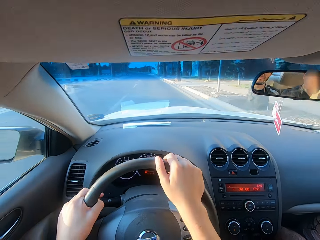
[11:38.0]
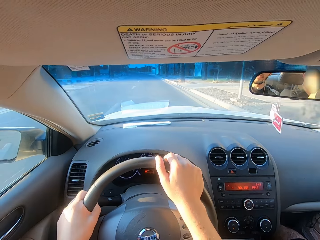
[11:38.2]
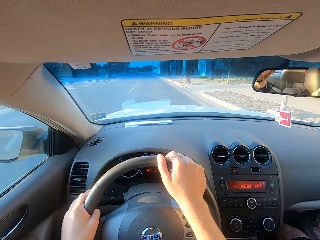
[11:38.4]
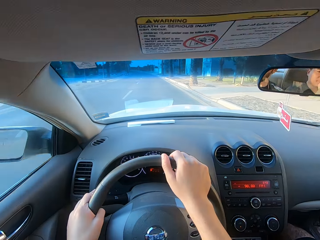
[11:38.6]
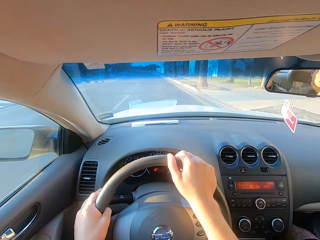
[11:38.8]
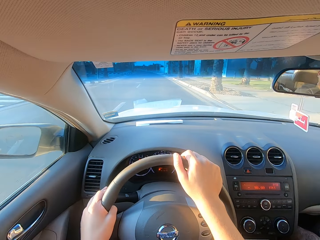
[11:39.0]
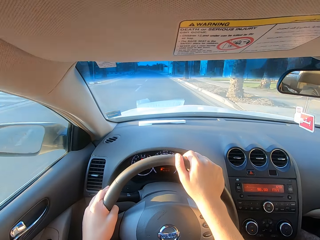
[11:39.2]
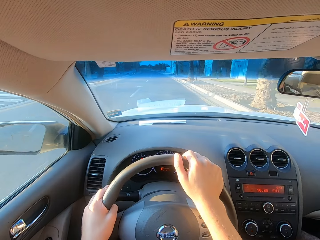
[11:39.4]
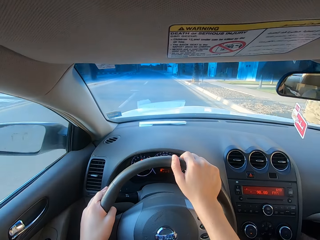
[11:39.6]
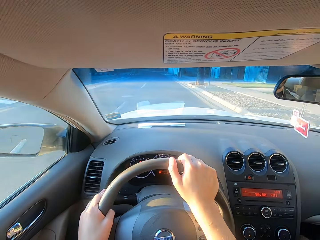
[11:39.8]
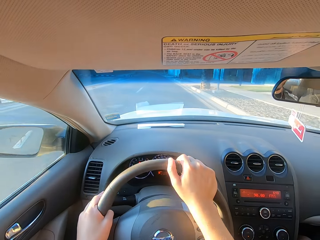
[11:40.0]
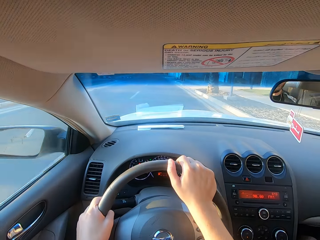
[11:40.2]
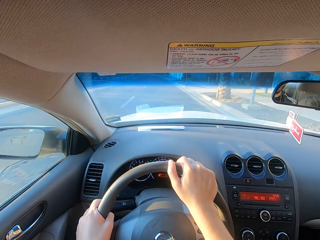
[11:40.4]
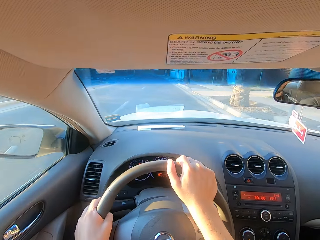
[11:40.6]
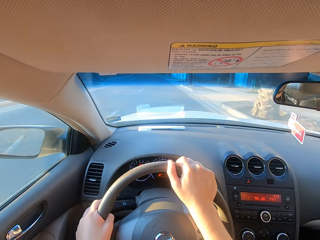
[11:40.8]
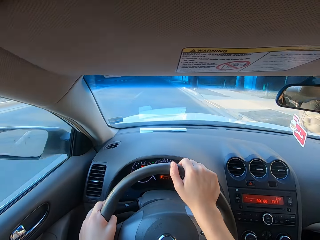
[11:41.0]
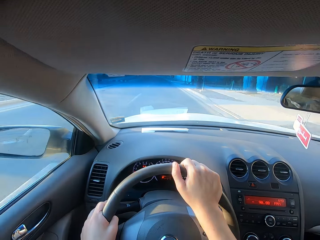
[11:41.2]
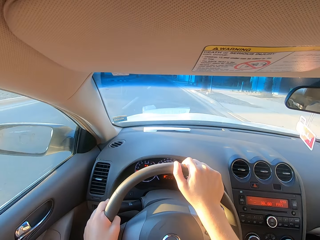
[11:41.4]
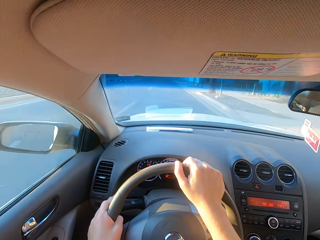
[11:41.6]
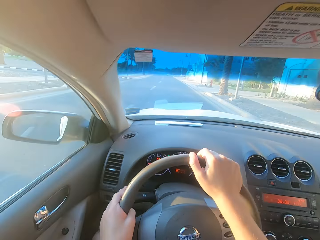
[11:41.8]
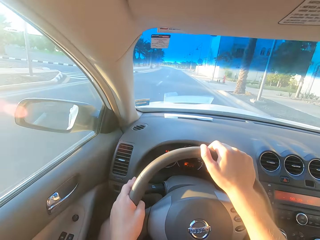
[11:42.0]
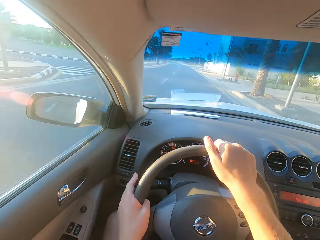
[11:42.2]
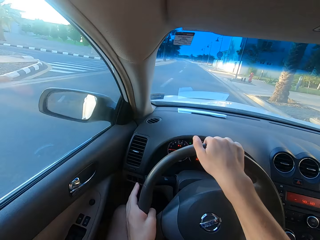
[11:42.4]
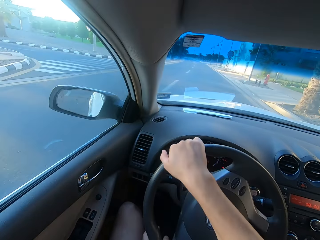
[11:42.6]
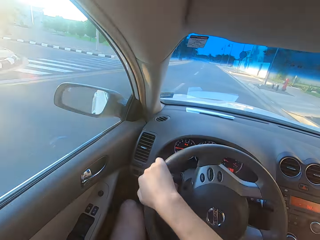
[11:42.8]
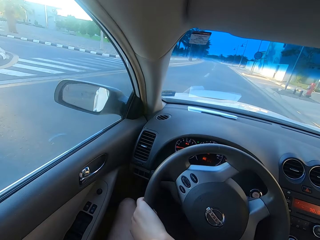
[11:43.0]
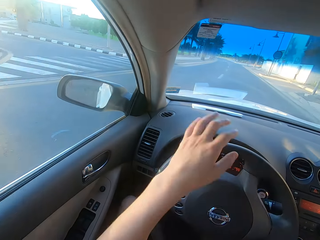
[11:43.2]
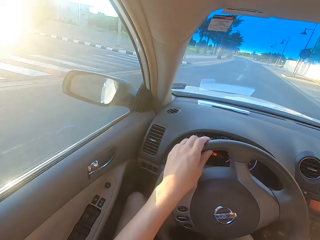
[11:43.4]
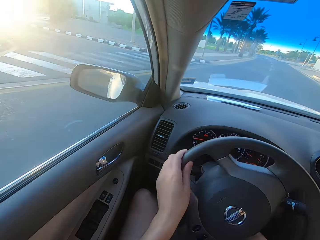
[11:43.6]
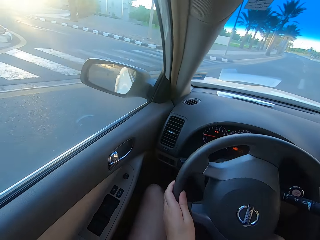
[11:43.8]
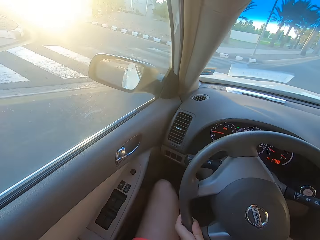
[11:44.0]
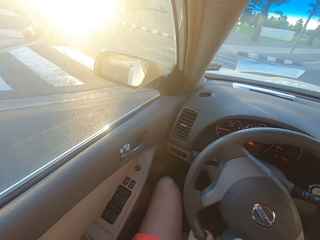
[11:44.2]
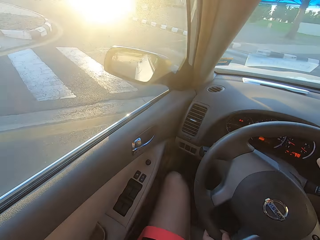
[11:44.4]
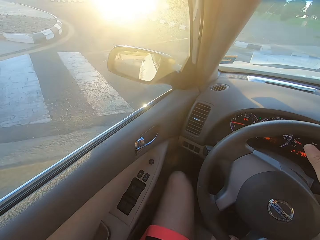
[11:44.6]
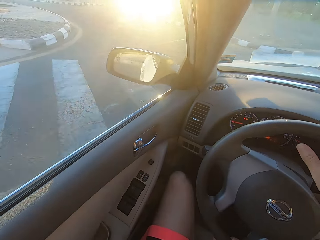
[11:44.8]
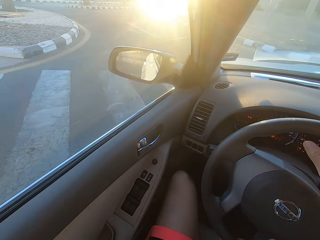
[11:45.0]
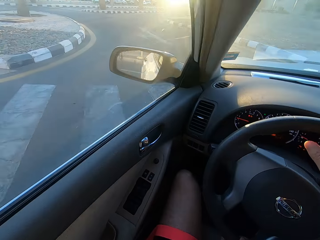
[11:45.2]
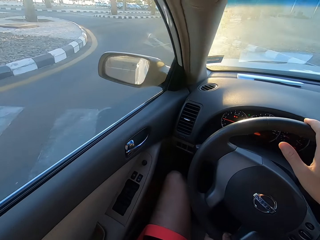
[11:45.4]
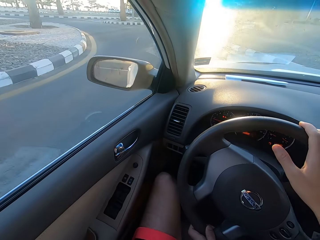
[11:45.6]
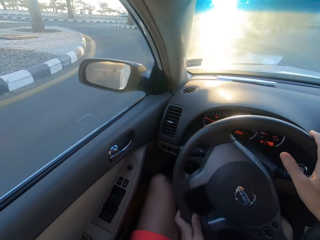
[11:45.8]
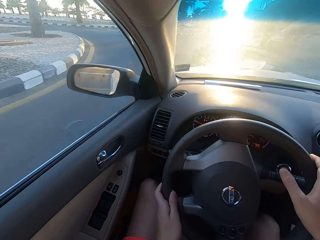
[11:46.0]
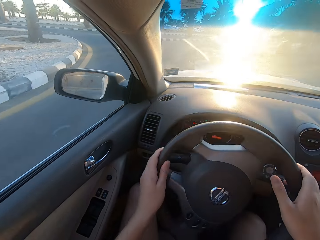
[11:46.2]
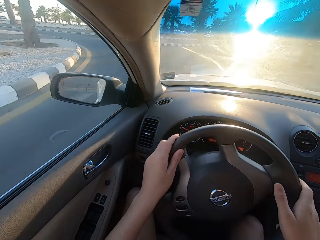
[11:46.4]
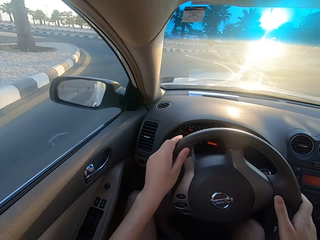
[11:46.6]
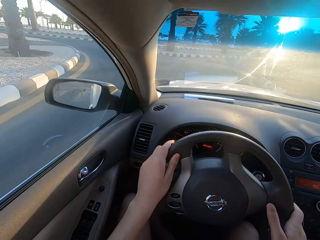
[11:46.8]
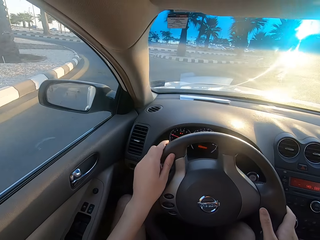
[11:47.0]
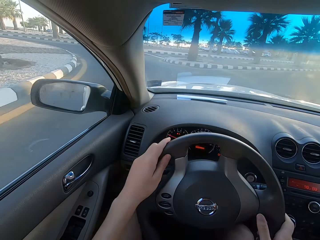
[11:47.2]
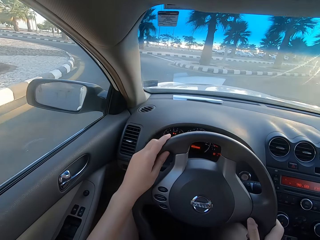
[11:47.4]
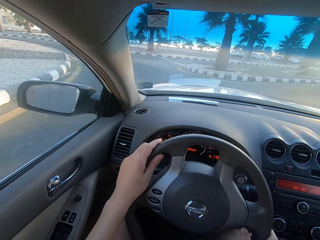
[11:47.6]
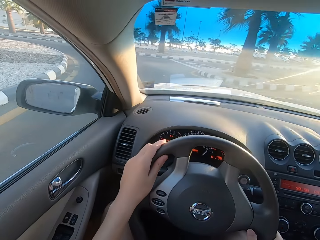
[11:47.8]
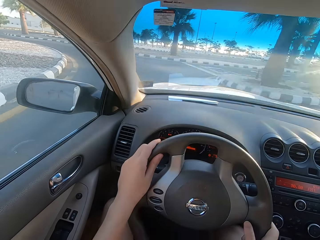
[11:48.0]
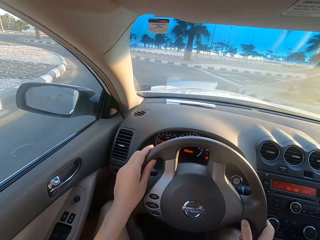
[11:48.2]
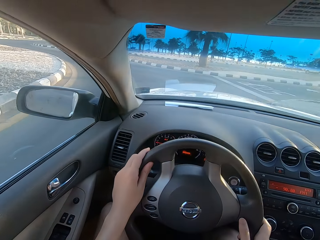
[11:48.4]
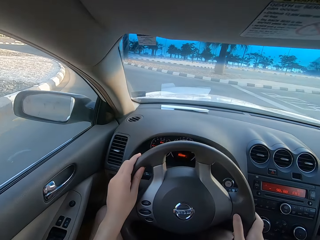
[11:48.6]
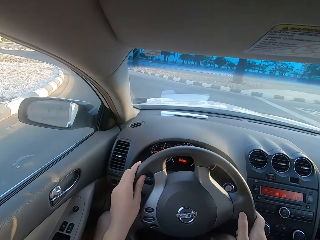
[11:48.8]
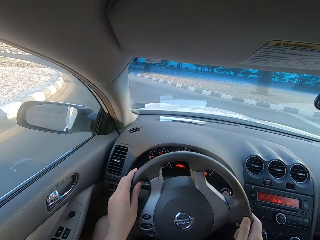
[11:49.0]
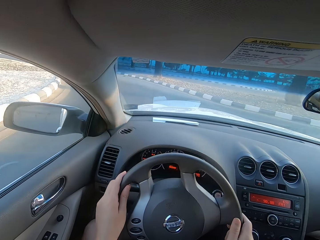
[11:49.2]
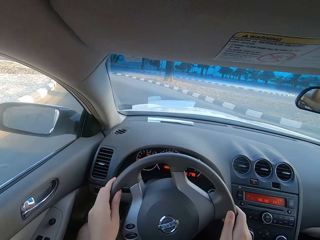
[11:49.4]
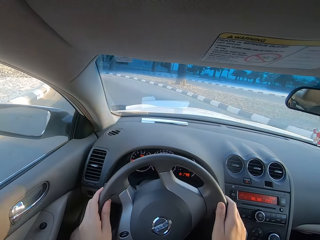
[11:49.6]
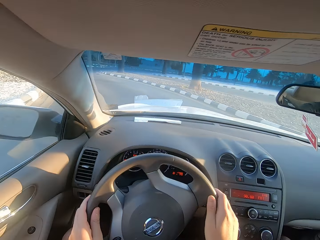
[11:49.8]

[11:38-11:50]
The camera wearer drives the car and touches the turning signal. They drive the car and turn the steering wheel.

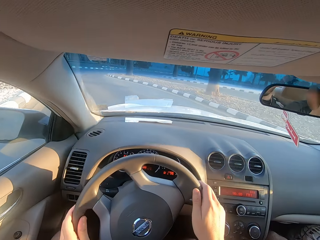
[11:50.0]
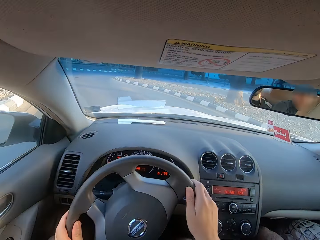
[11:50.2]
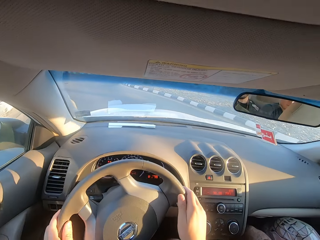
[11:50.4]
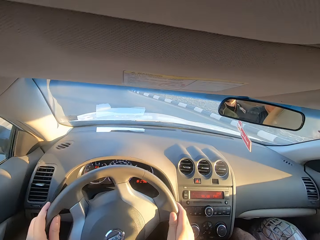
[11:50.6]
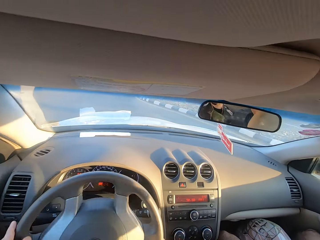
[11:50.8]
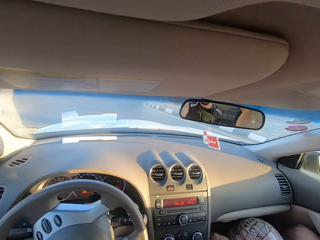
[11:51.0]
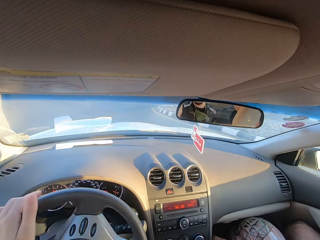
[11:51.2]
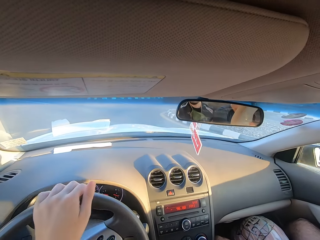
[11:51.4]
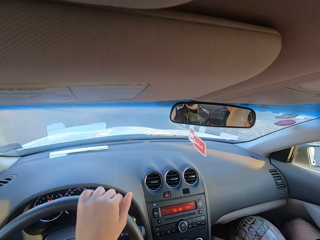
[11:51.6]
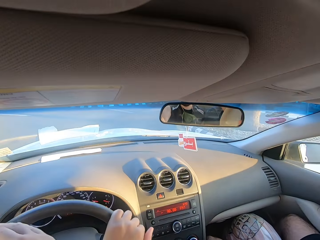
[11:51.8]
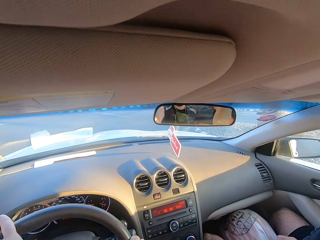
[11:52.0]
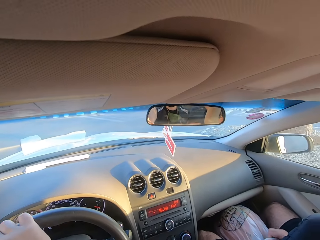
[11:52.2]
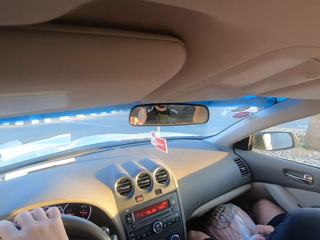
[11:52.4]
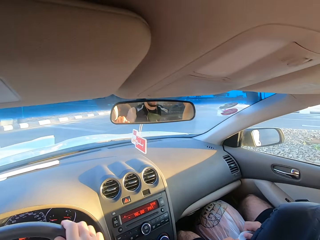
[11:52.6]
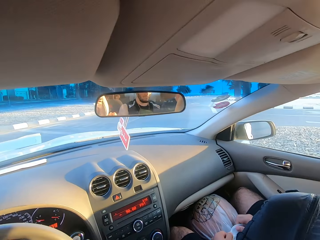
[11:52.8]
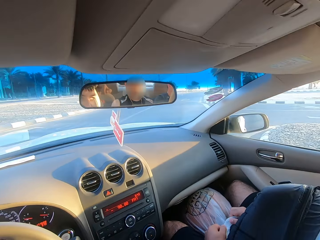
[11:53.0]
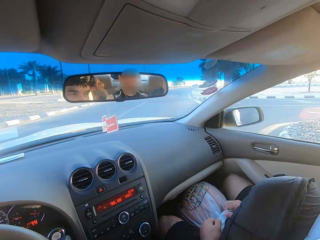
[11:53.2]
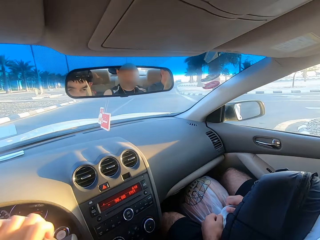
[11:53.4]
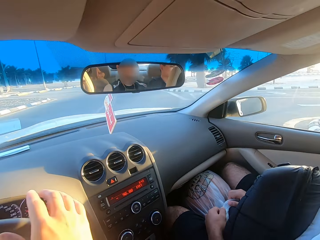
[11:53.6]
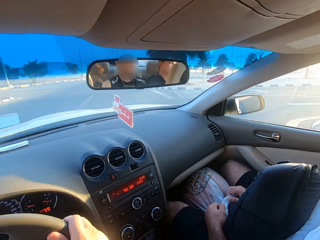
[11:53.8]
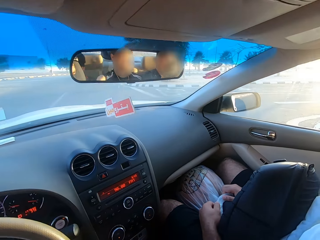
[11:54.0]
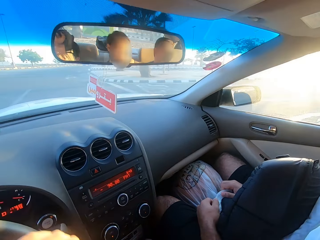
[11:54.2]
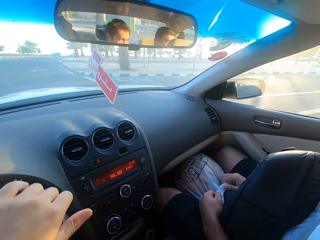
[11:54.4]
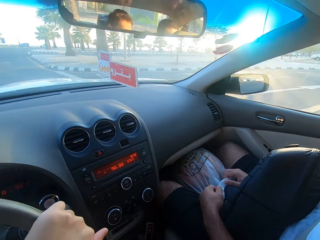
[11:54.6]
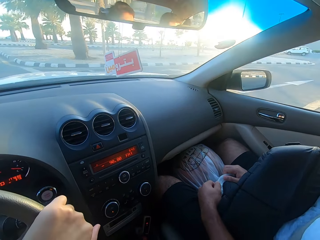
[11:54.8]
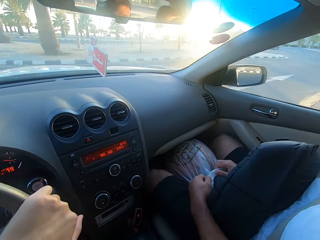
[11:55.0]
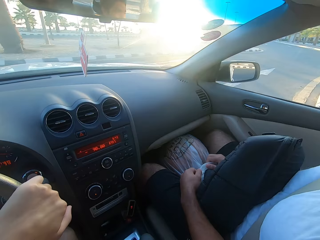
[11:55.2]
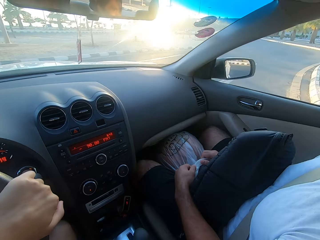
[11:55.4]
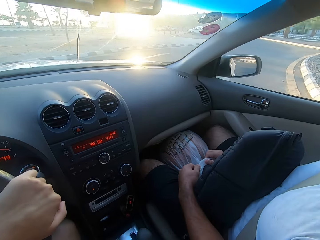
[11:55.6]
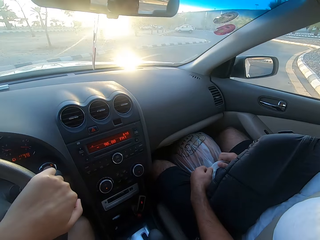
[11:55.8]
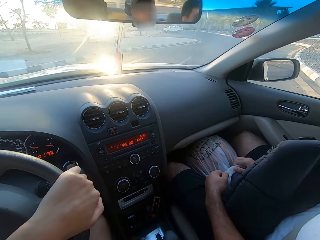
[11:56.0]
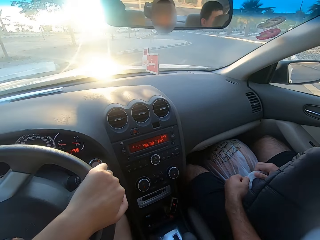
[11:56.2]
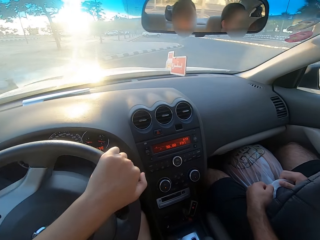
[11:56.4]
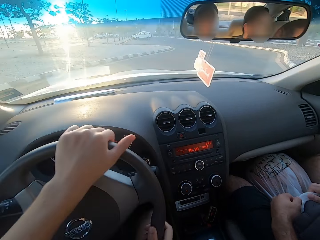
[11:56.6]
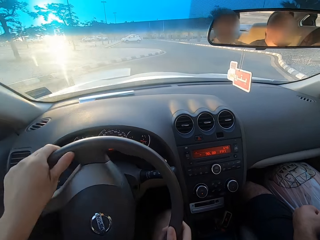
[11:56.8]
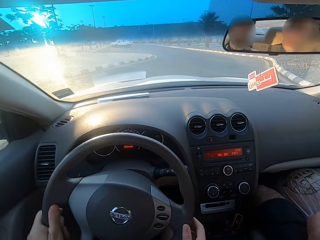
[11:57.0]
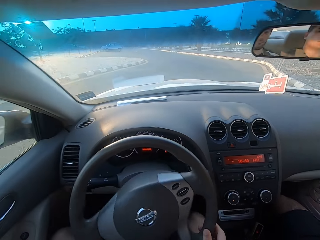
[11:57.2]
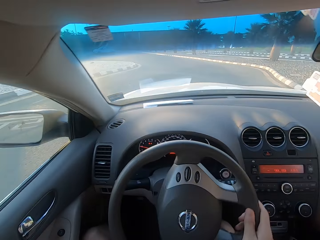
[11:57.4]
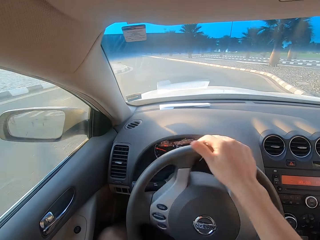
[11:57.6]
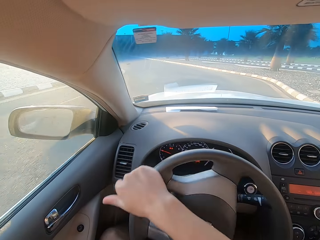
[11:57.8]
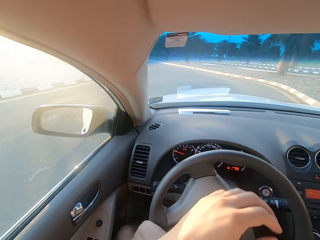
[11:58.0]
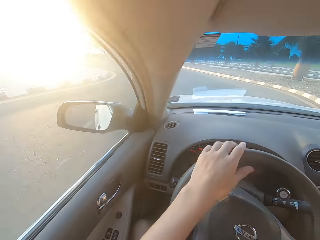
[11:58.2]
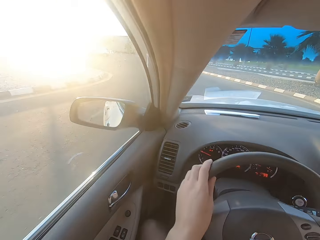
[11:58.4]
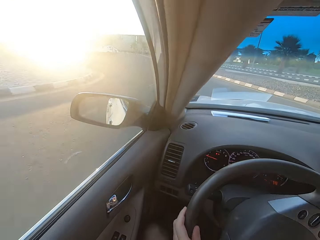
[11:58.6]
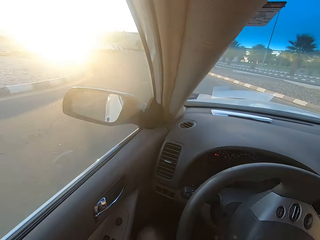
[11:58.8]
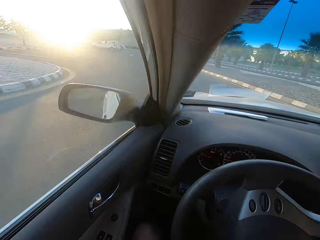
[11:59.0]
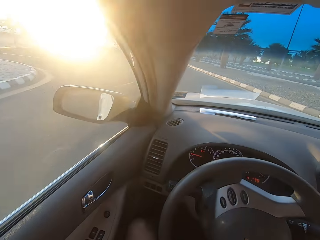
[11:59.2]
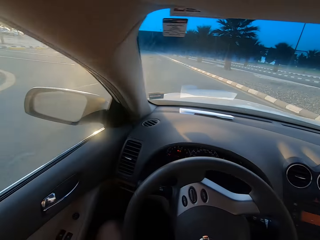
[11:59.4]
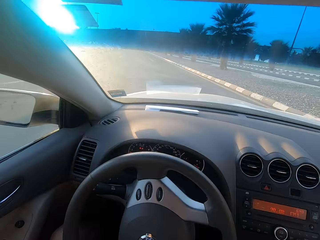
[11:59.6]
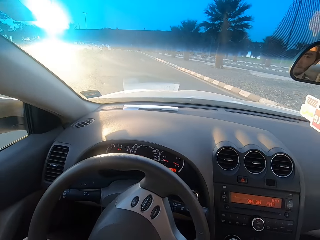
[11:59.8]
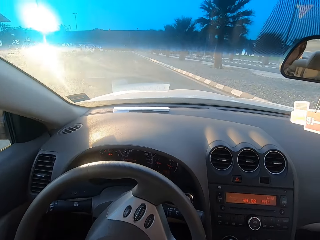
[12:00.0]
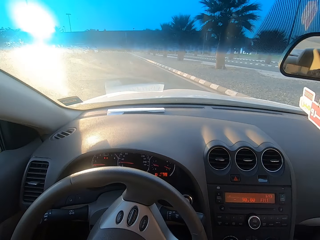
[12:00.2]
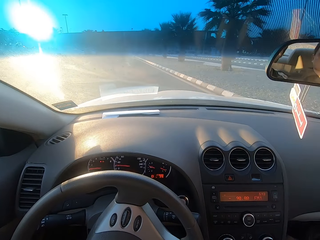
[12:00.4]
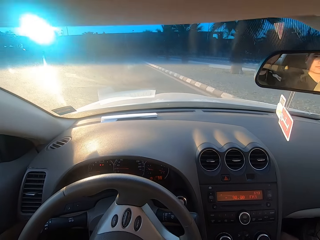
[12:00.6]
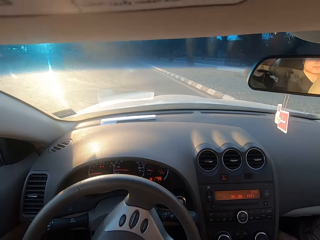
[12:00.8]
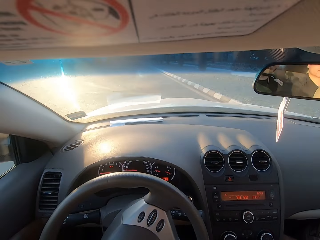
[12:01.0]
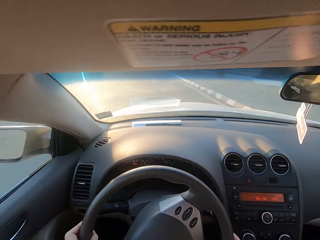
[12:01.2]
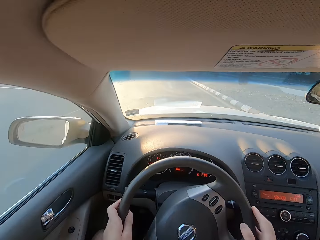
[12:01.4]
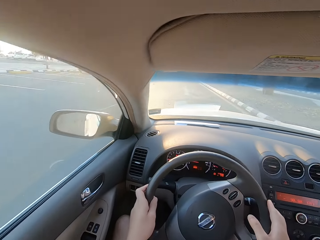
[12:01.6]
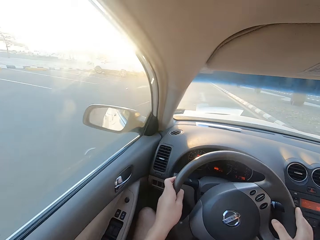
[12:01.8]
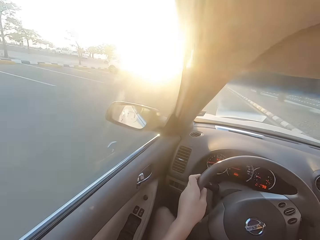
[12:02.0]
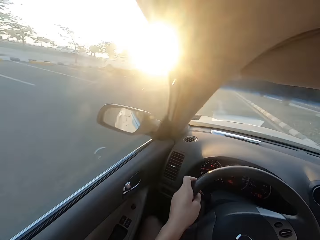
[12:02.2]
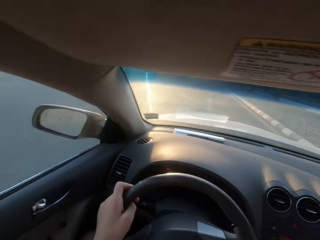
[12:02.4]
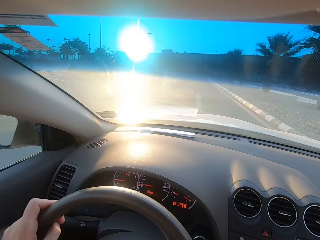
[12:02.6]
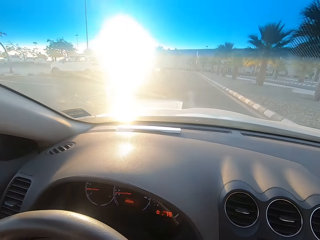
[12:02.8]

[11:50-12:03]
The camera wearer drives the car and turns the steering wheel. They drive the car and turn the steering wheel.
